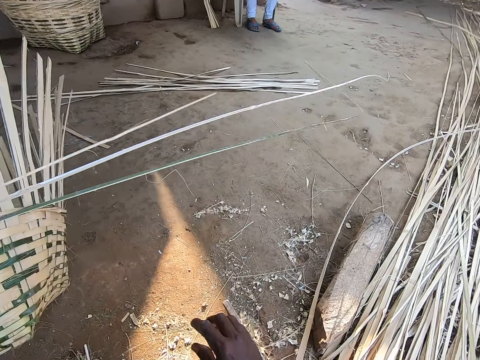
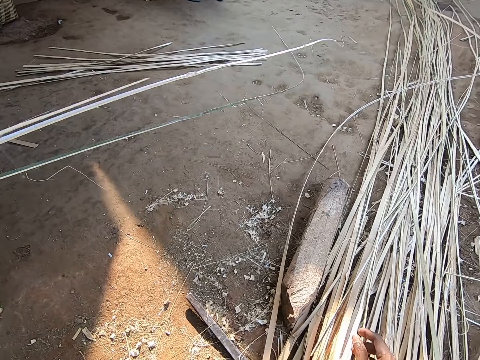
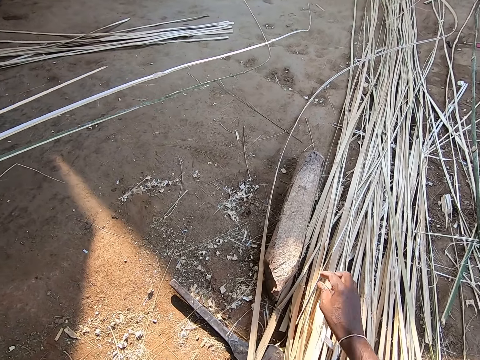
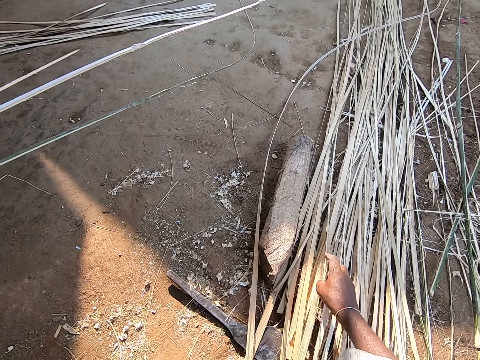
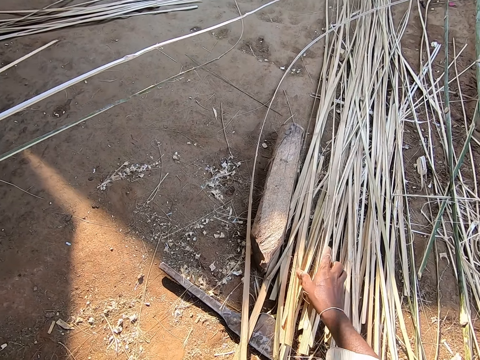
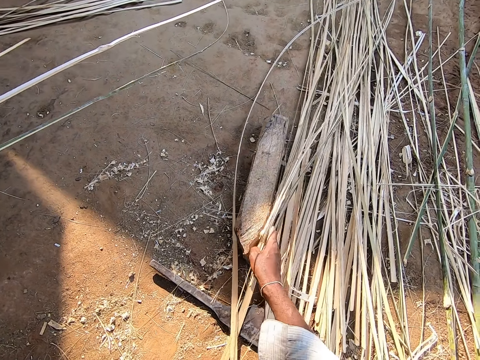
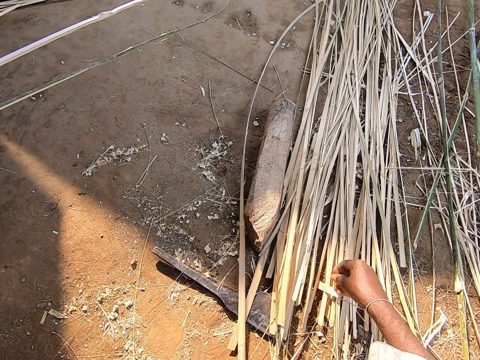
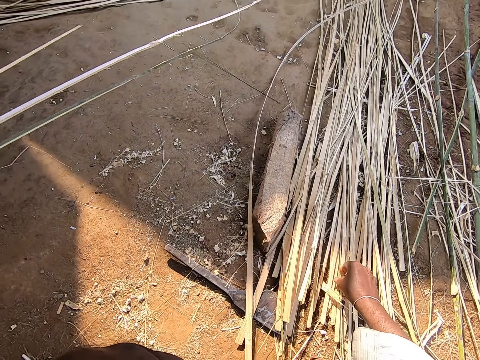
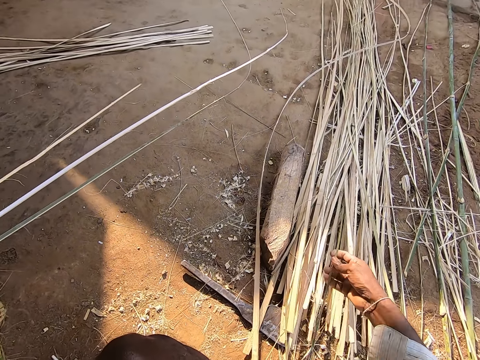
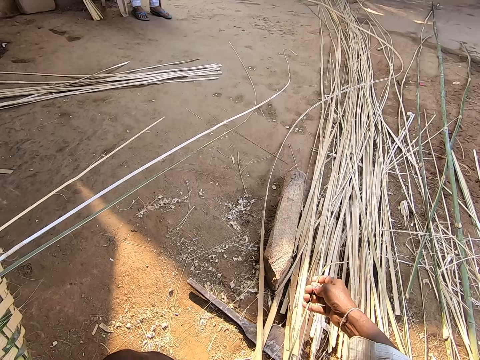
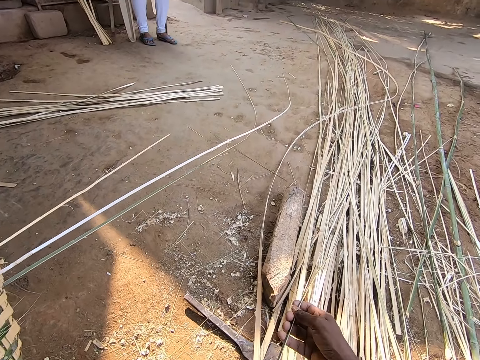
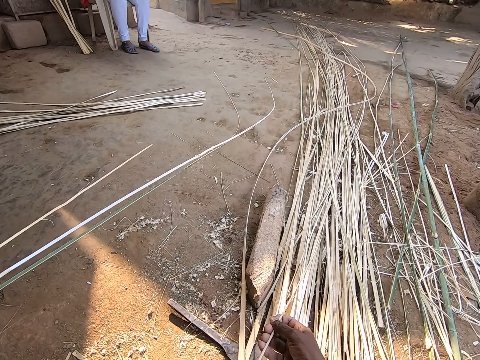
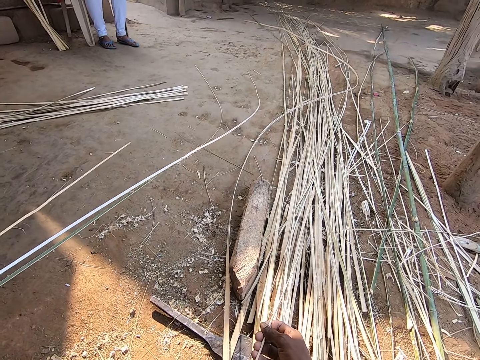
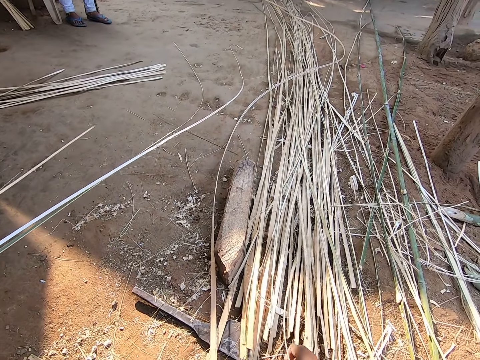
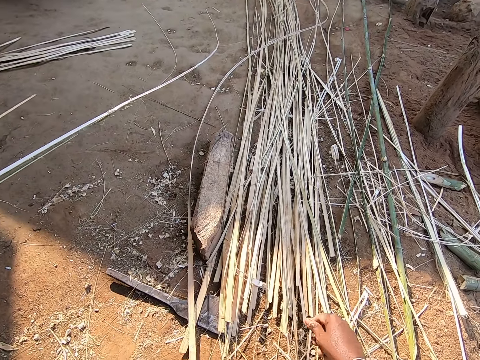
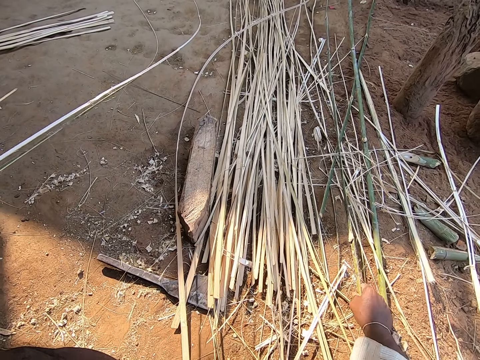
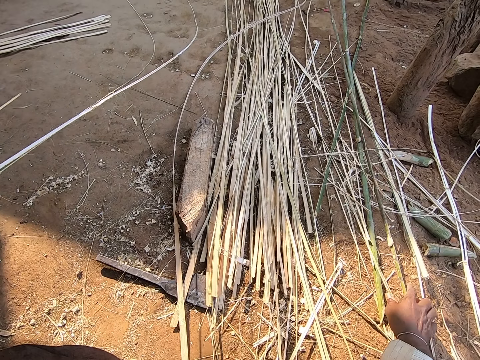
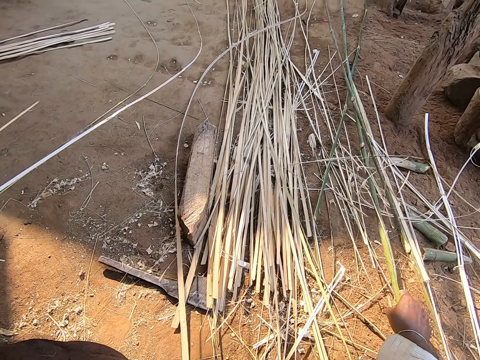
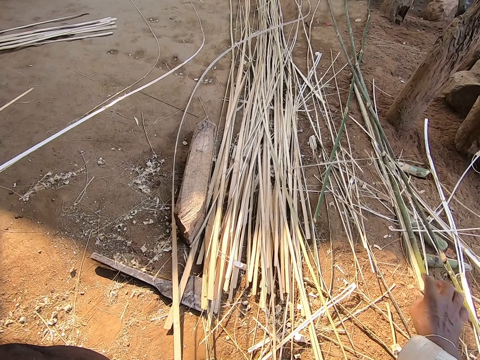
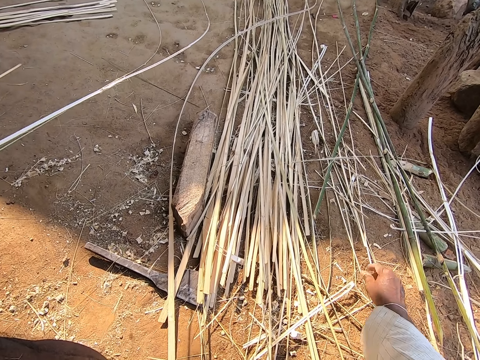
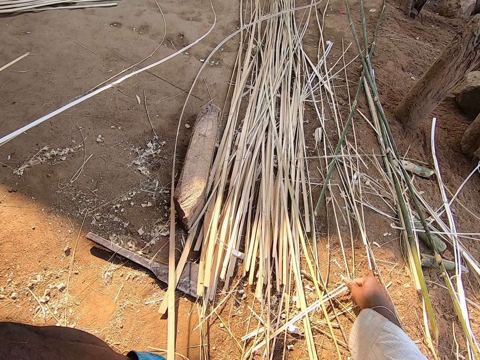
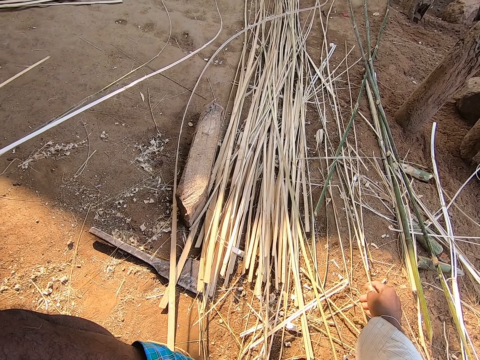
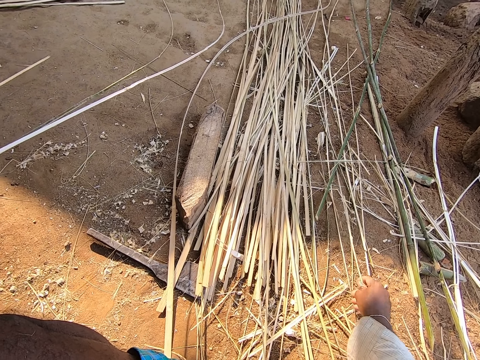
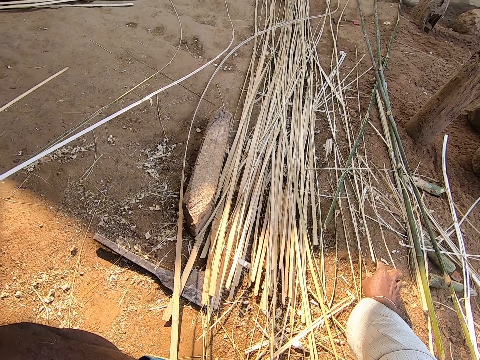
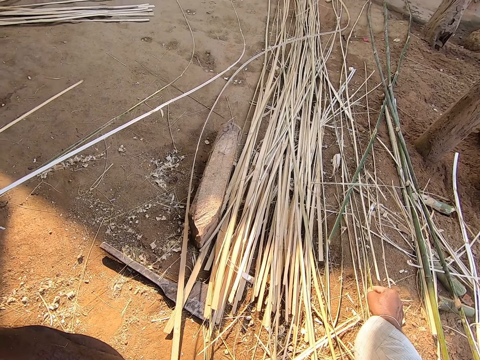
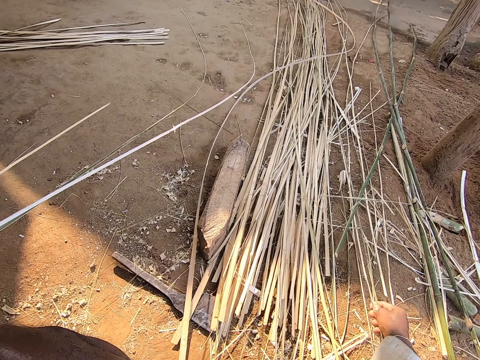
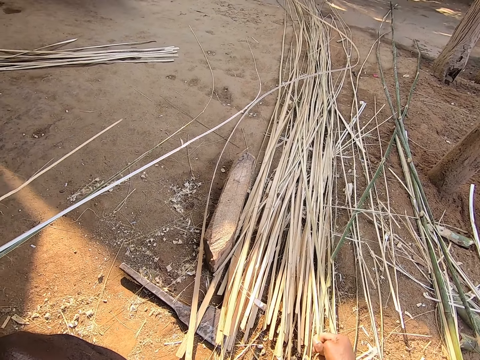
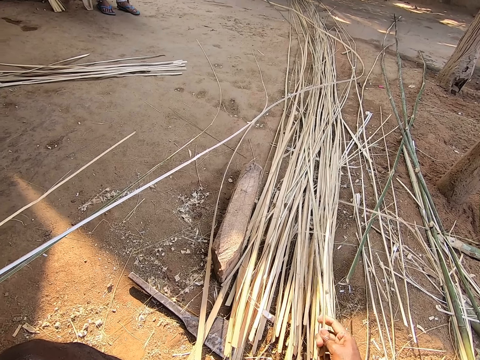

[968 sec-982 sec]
The camera wearer touches the cane materials on the ground with his right hand. He searches on the reeds on the ground. He picks up the cane material on the ground with his right hand. He drops the cane material on the ground with his right hand. He moves the cane material on the ground with his right hand. He touches the cane material on the ground with his right hand.

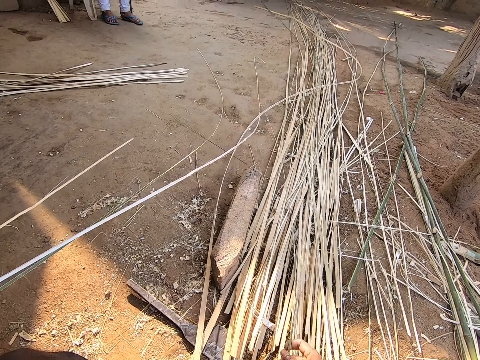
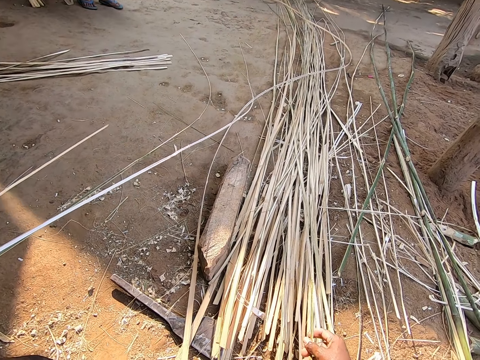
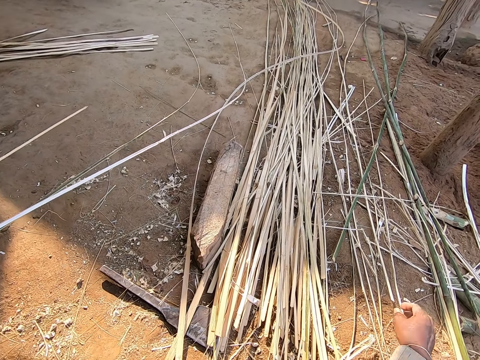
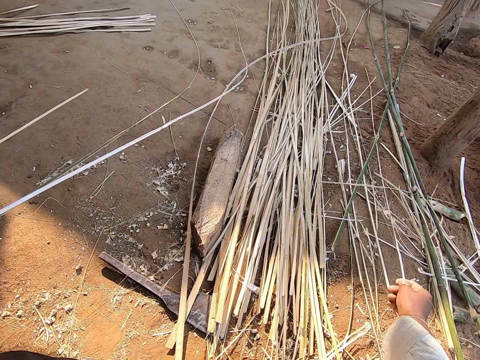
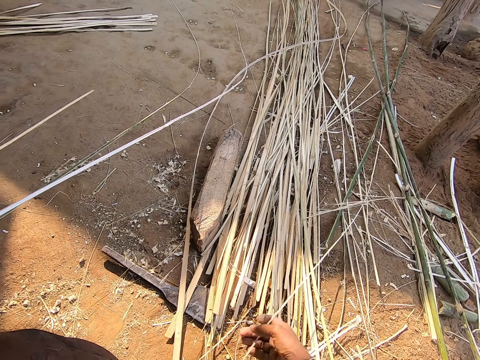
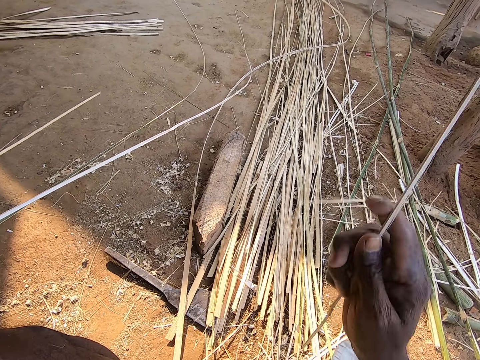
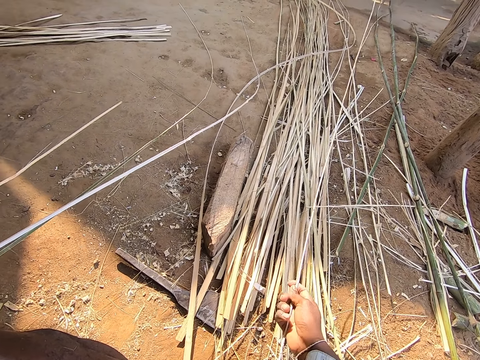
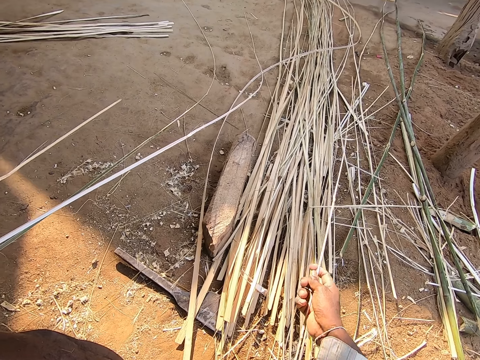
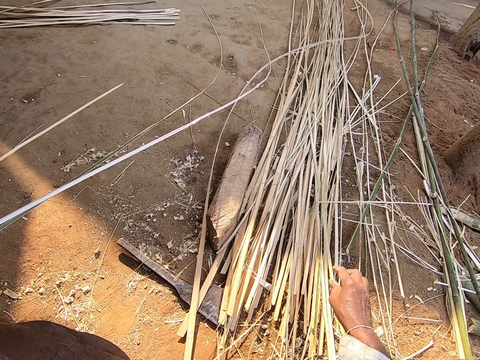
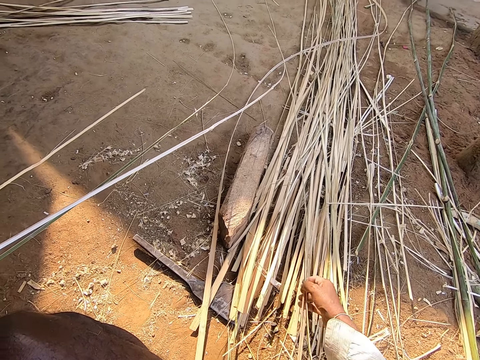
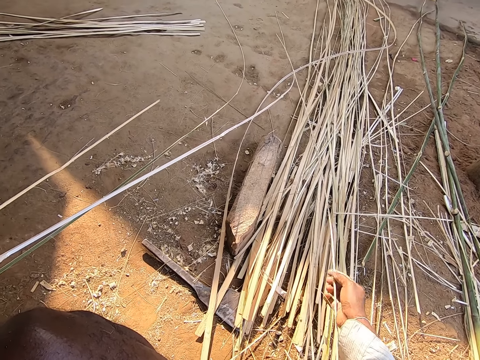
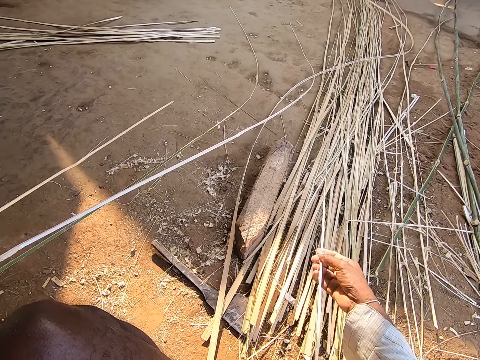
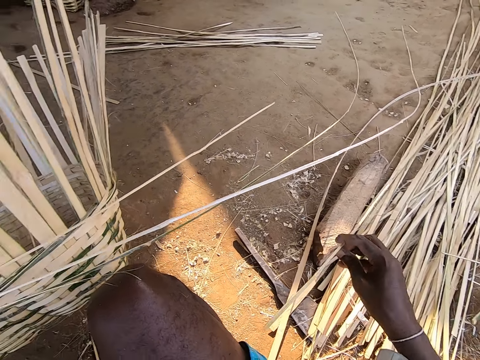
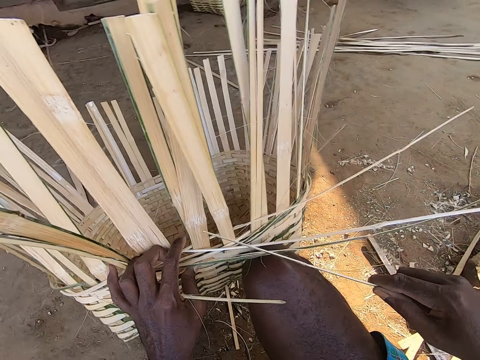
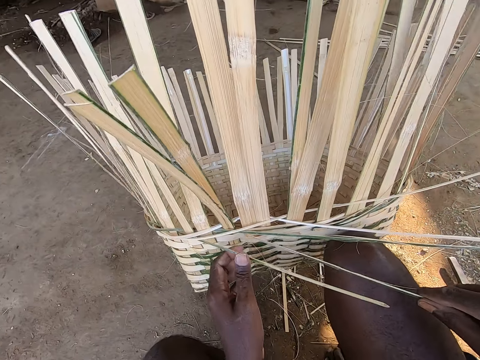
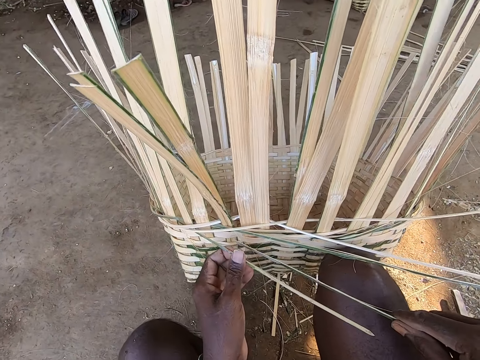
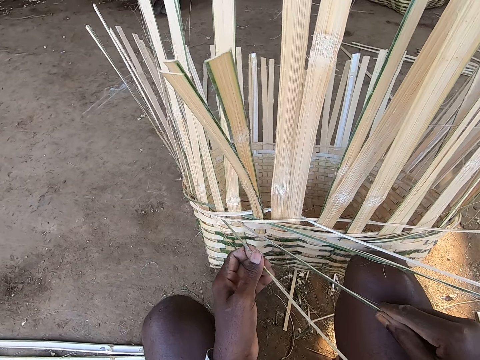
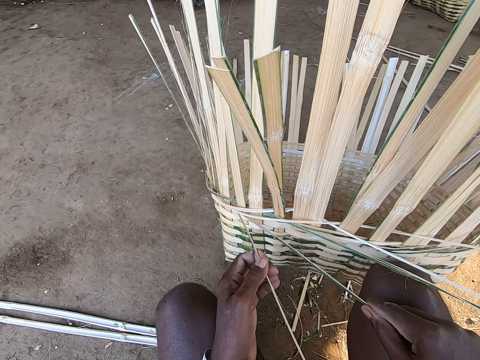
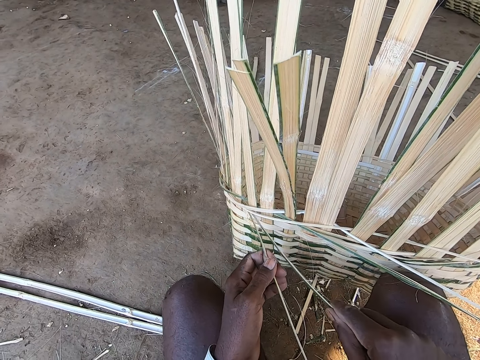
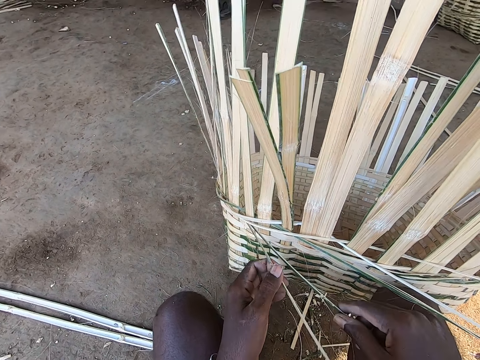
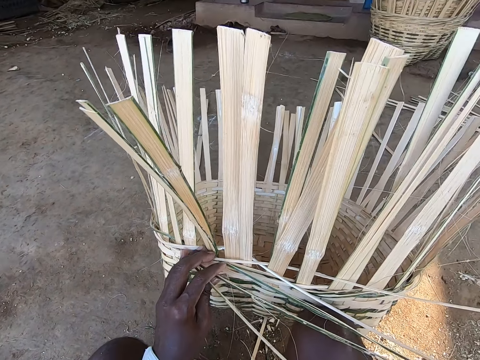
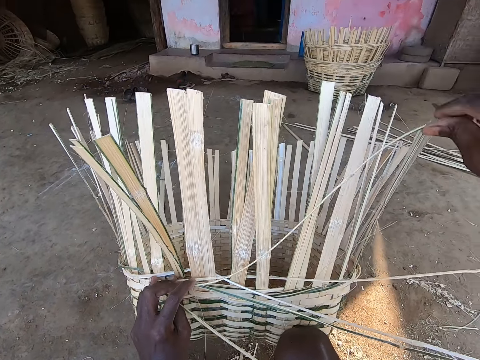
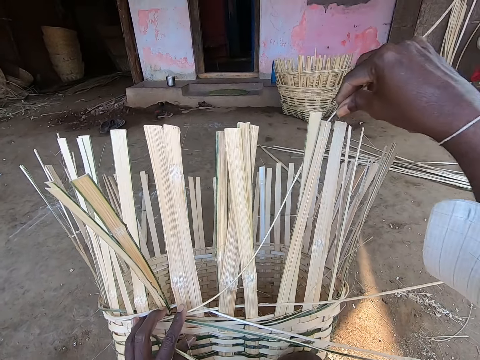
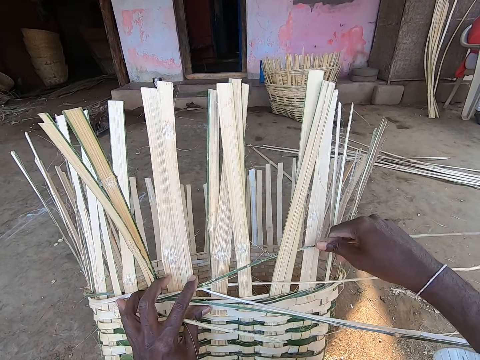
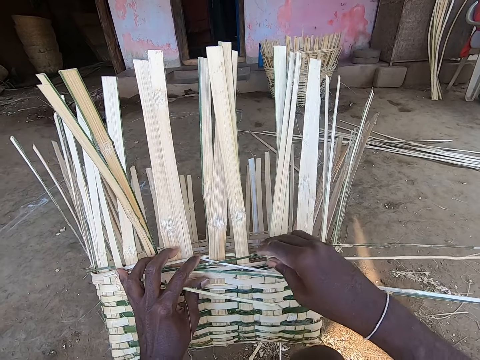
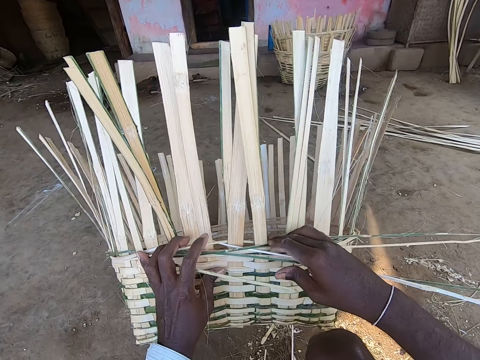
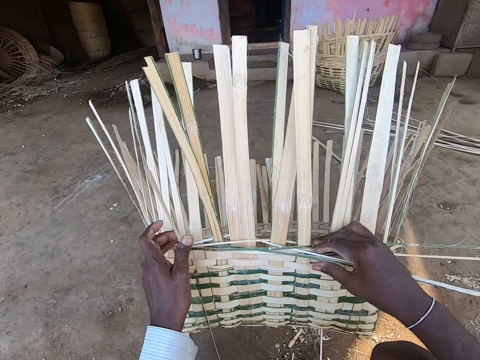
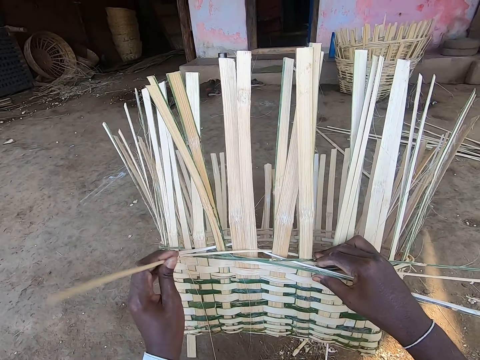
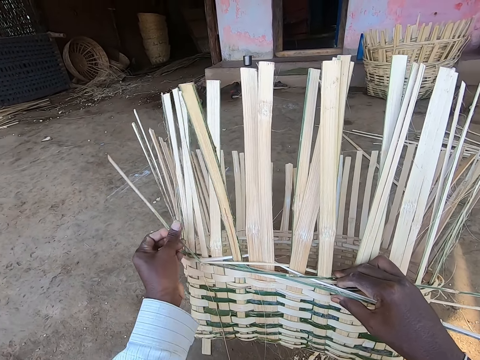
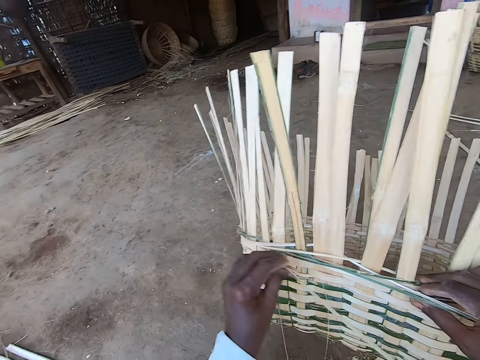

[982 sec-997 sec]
The camera wearer picks up the cane material or reed on the ground with his right hand. He drops the cane material on the ground with his right hand. He picks up the cane material on the ground with his right hand. He puts the reed in the basket. He weaves the cane material into the basket with his hands. He breaks off the cane material on the basket with his left hand.
